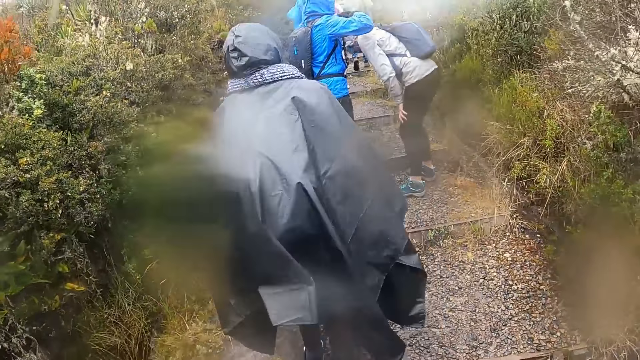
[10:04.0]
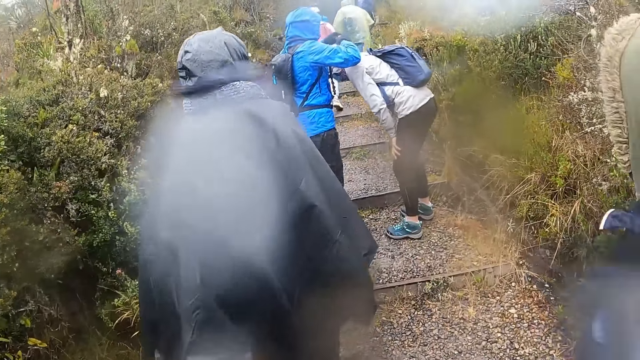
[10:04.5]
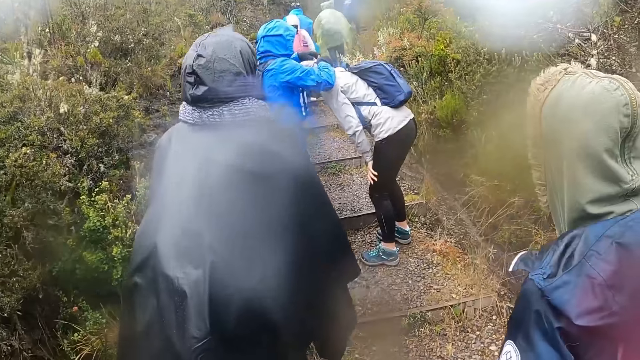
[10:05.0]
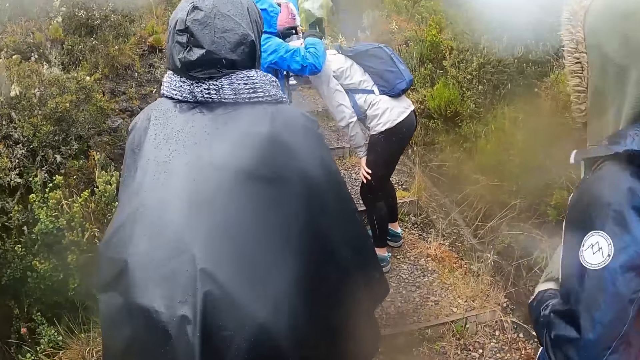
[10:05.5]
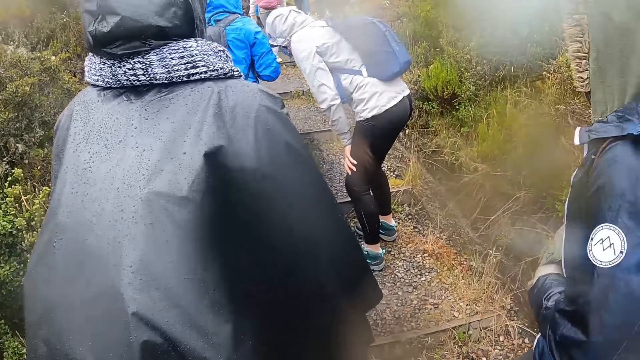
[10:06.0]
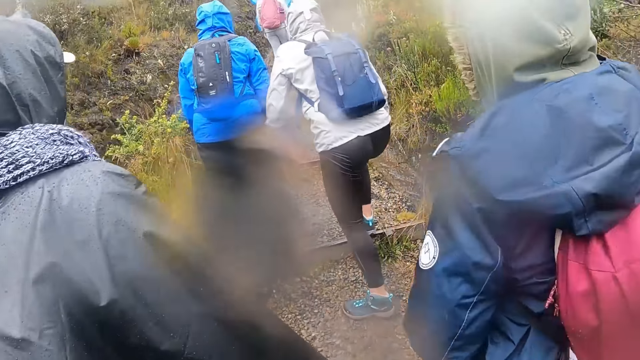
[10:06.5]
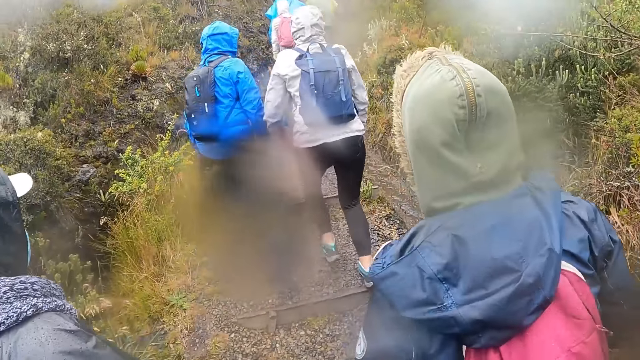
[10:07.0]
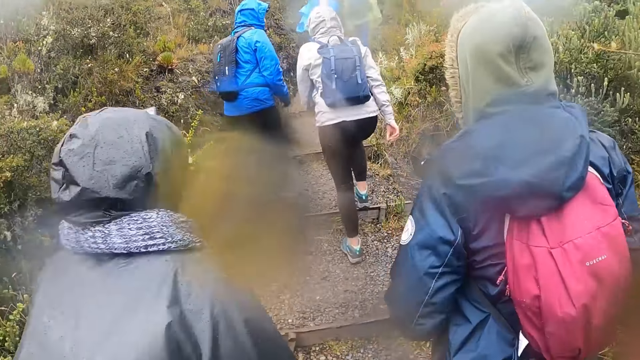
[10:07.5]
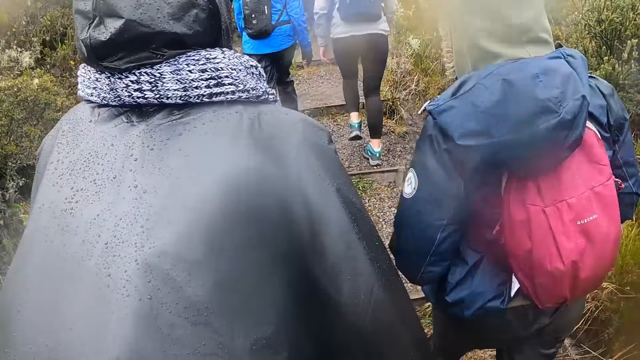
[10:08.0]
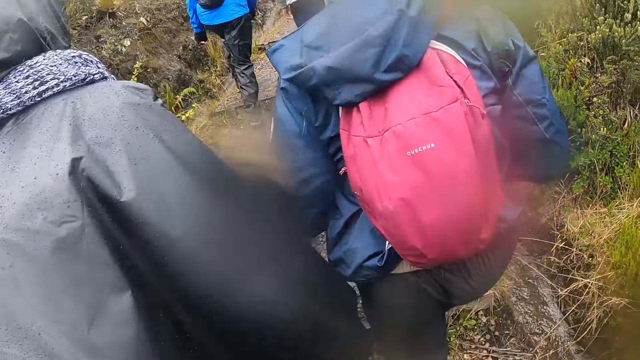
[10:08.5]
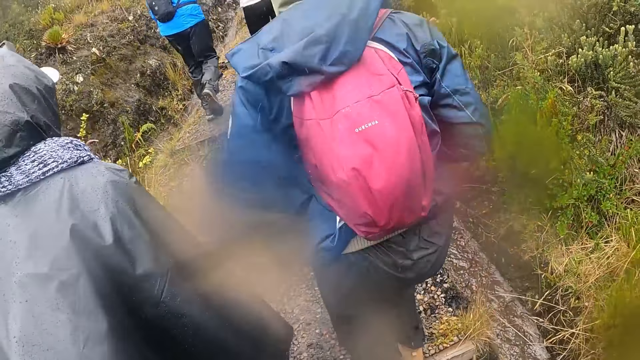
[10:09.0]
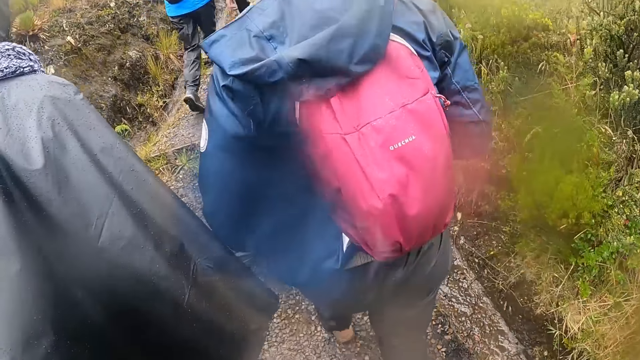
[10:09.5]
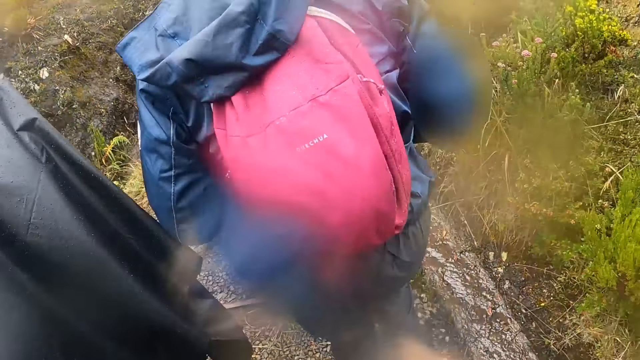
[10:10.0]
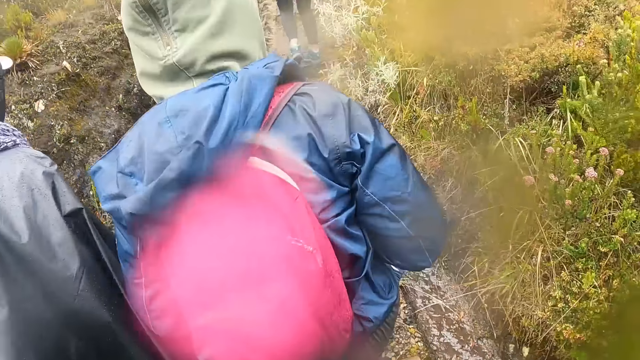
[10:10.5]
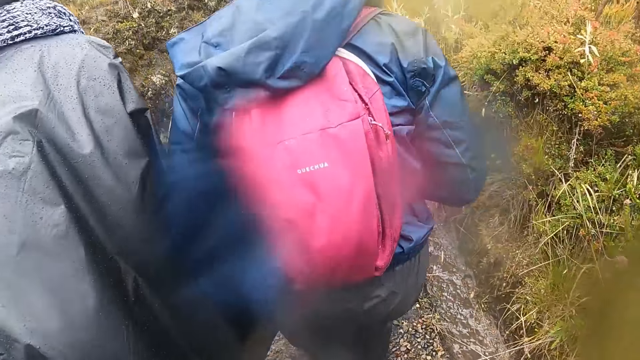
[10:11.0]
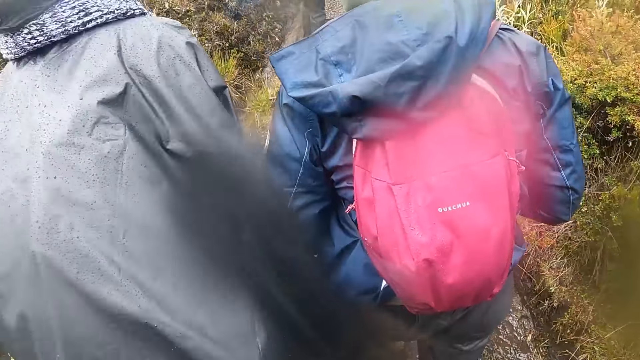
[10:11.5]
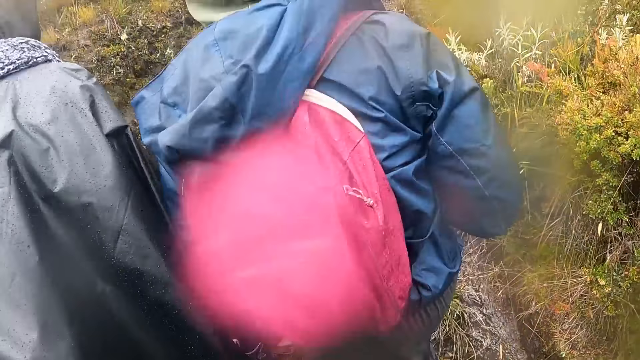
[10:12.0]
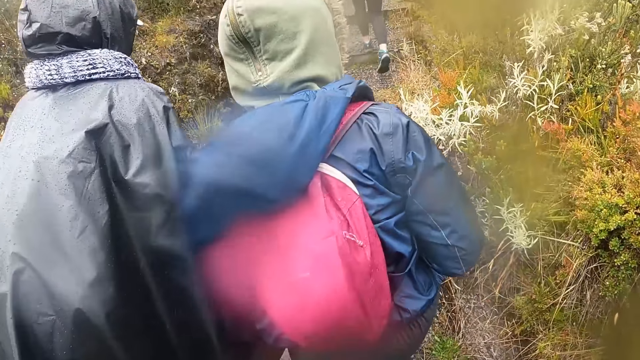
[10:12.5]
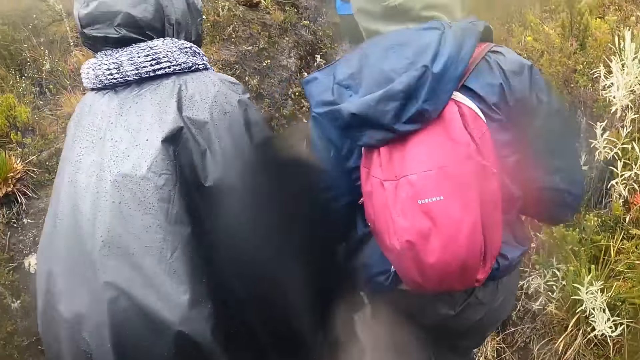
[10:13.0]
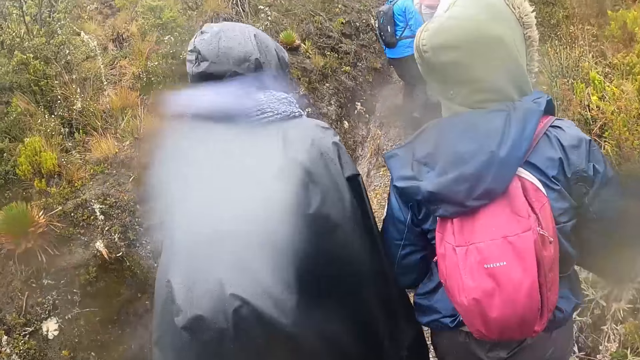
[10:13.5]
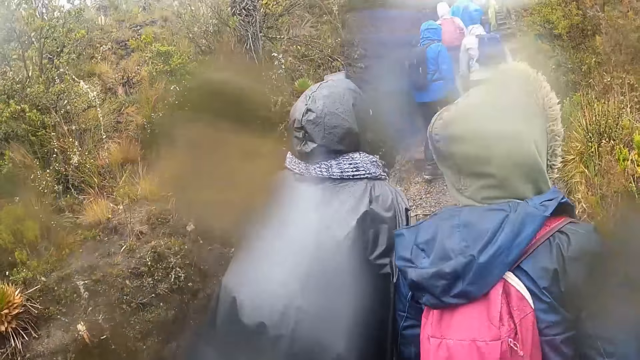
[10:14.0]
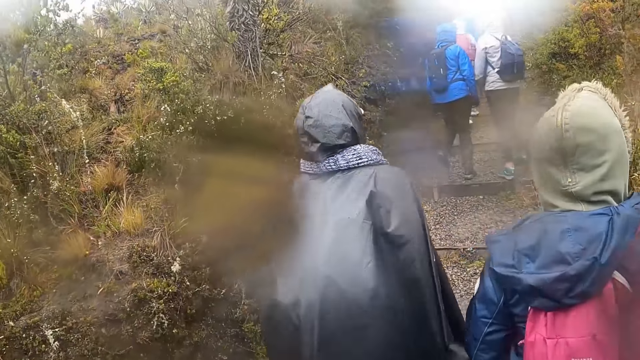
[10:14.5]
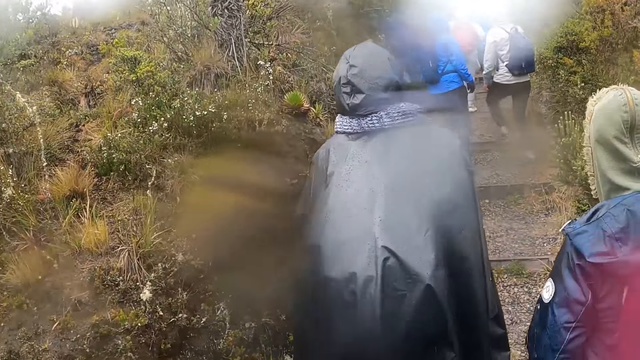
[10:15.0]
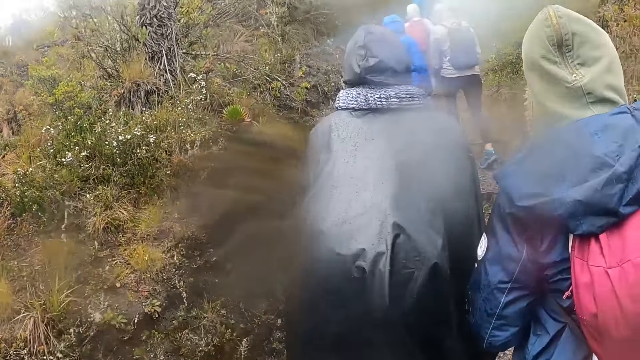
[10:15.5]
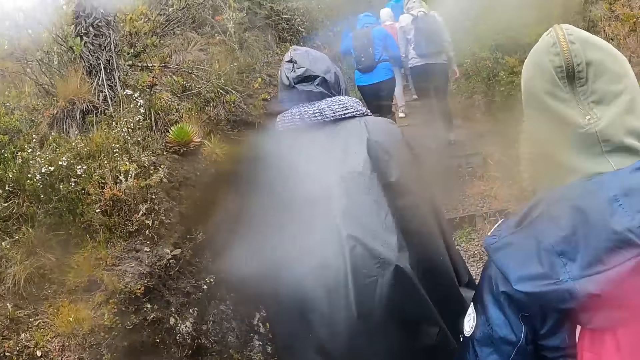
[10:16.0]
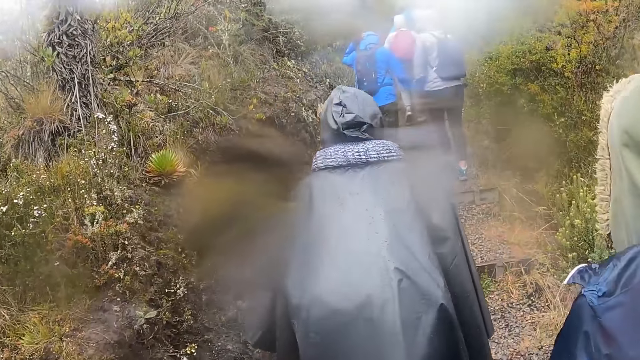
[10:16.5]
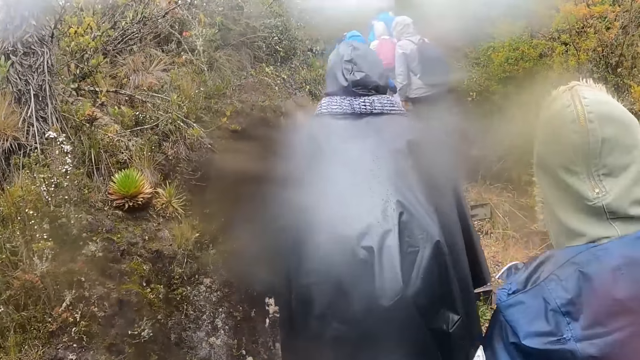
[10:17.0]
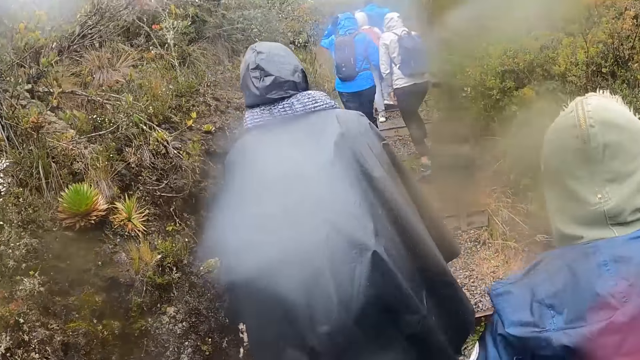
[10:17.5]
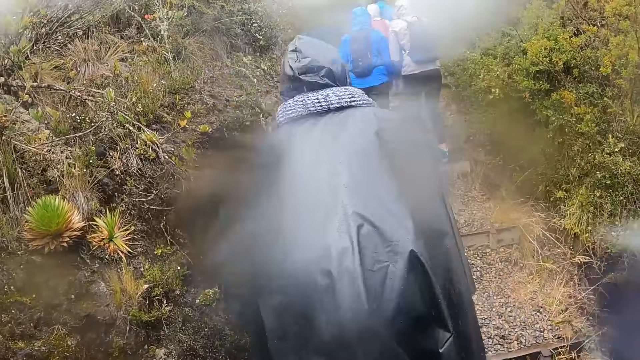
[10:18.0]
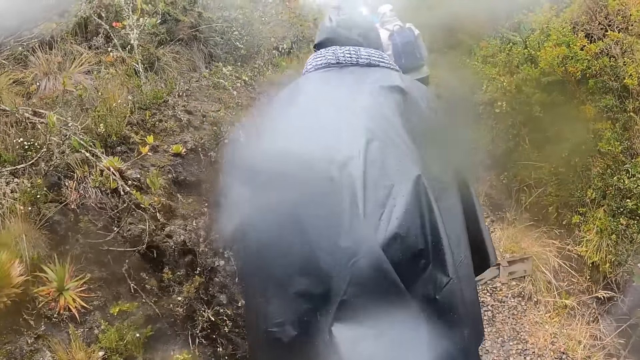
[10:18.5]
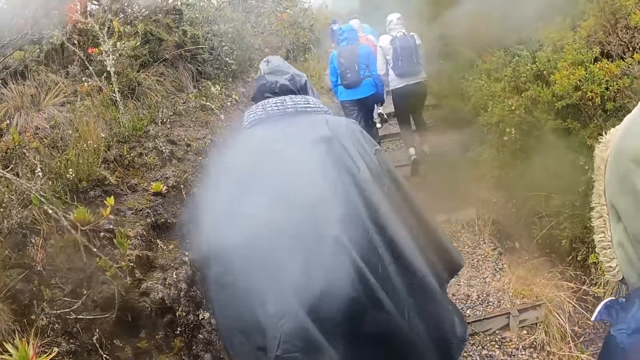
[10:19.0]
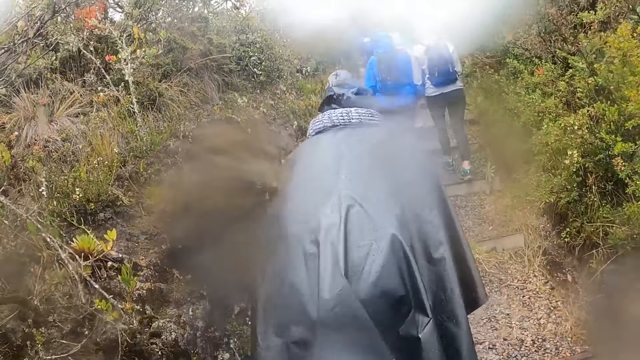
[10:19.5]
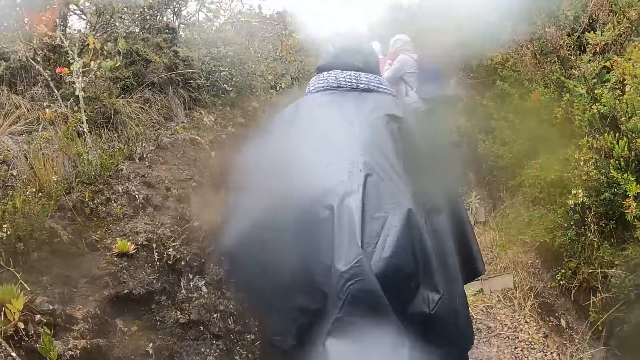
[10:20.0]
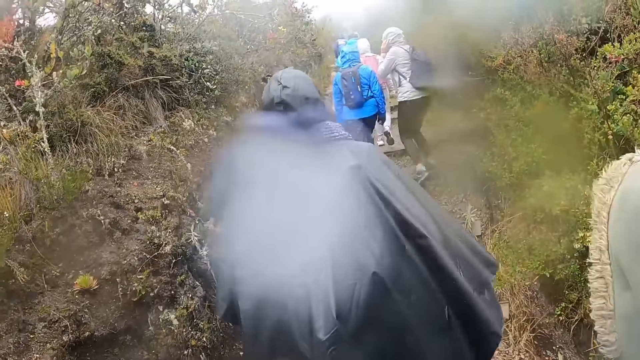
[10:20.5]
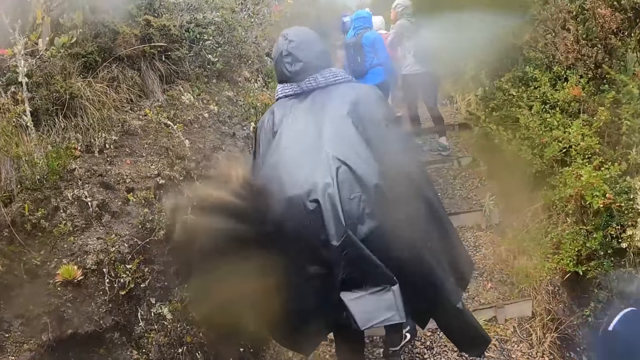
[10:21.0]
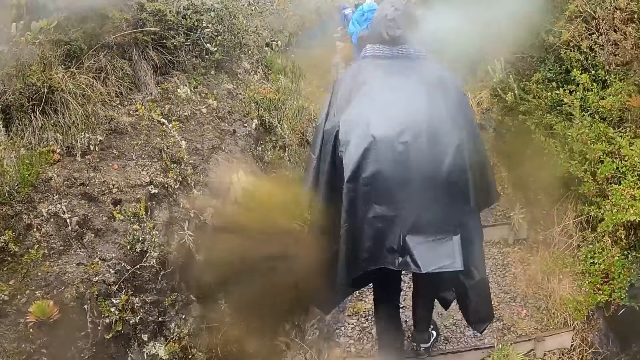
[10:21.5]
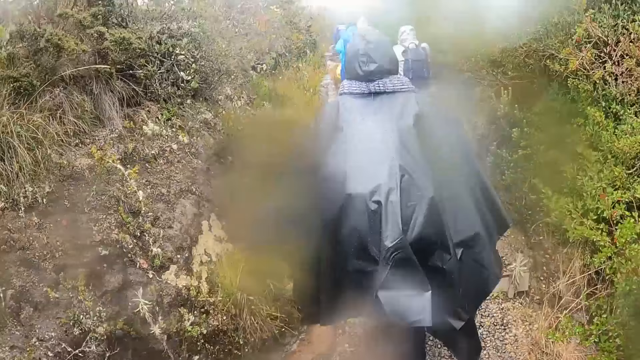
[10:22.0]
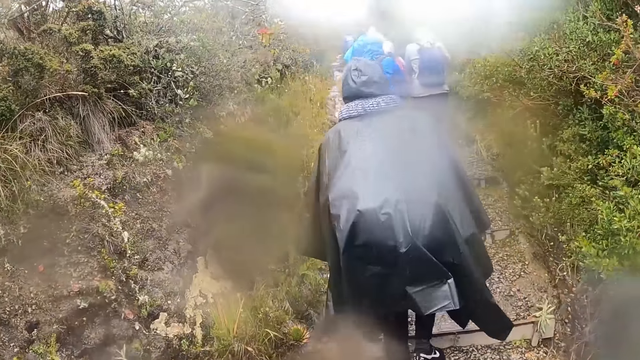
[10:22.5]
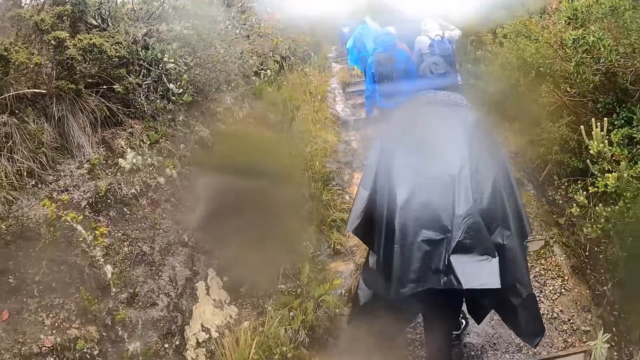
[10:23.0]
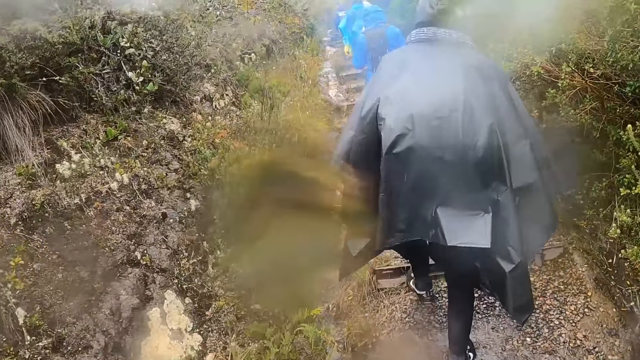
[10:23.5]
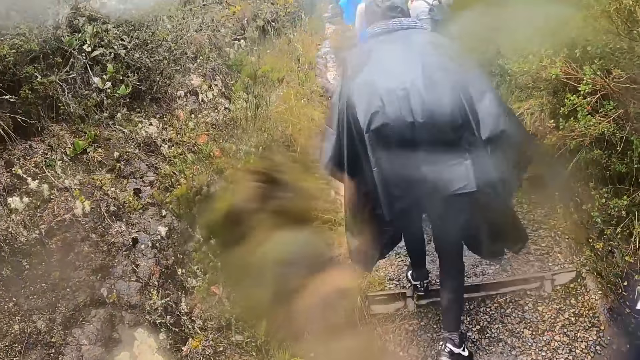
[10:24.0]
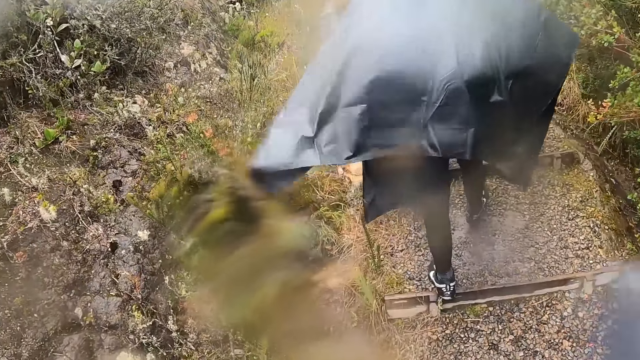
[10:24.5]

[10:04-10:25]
A man bends. Another man adjusts the hood of the jacket of the first man with his hands. He ties a scarf on the first man's head. The first man climbs up the hill. The other man looks at the first man. The other man climbs up the hill. The other man adjusts the hood of his jacket with his left hand. The first man adjusts the hood of his jacket with his hands.
